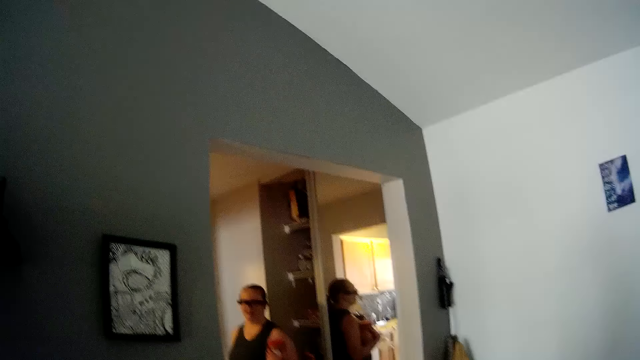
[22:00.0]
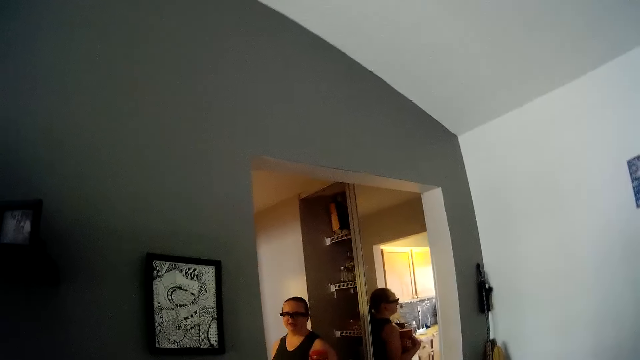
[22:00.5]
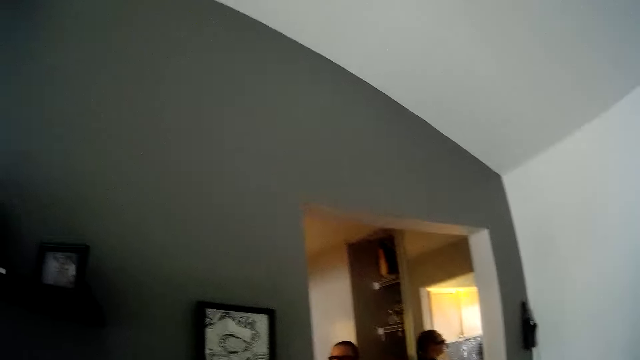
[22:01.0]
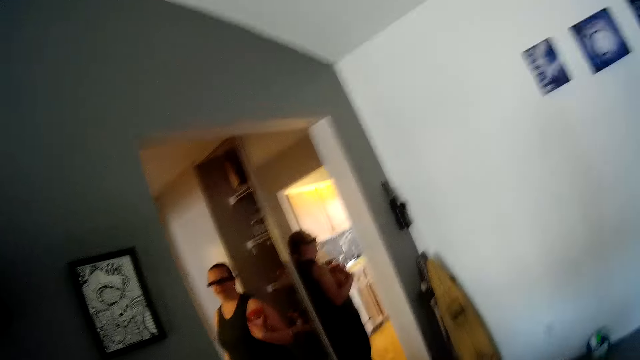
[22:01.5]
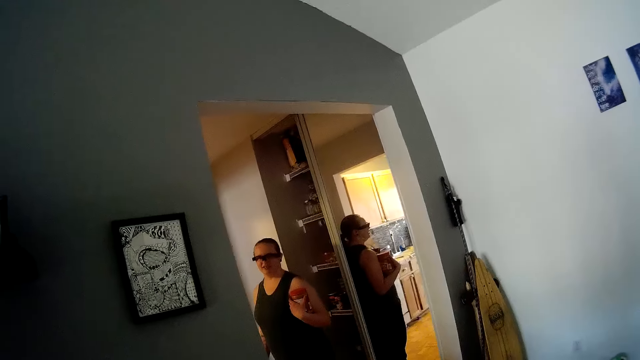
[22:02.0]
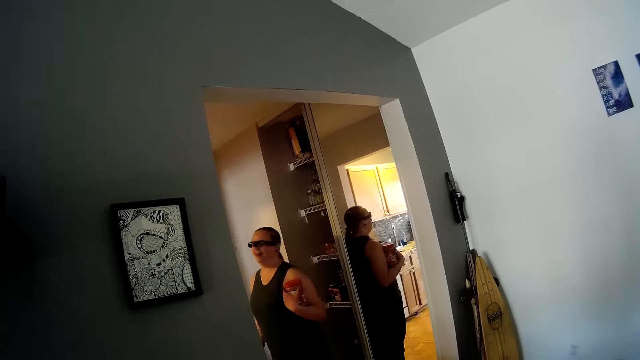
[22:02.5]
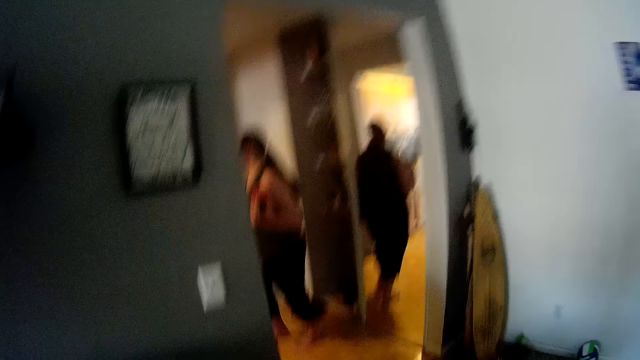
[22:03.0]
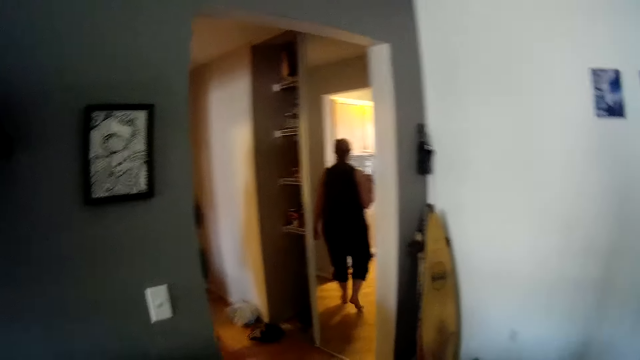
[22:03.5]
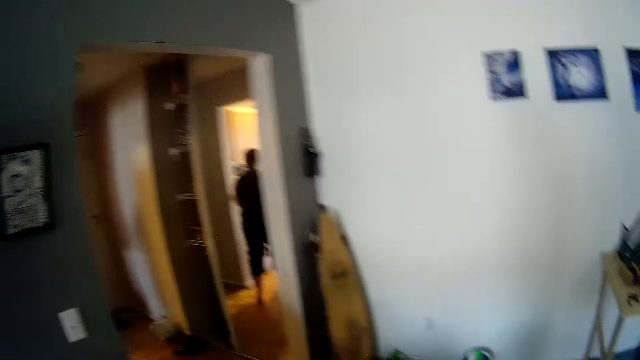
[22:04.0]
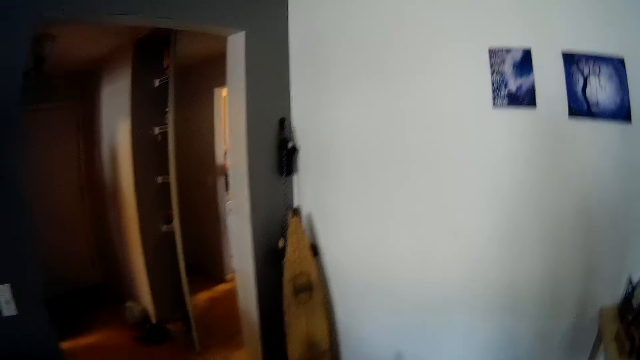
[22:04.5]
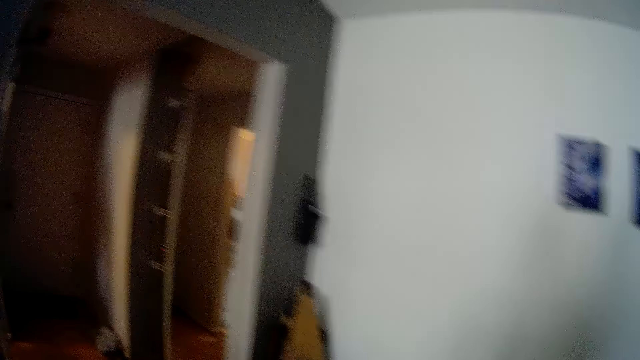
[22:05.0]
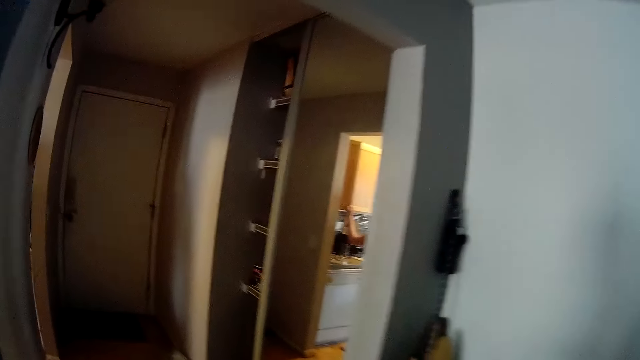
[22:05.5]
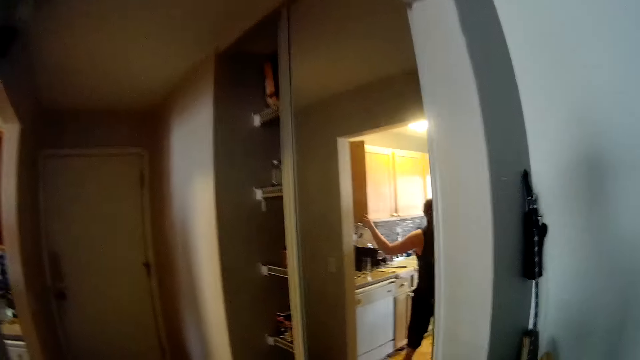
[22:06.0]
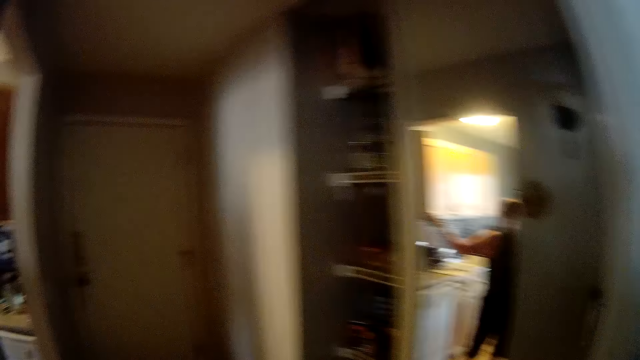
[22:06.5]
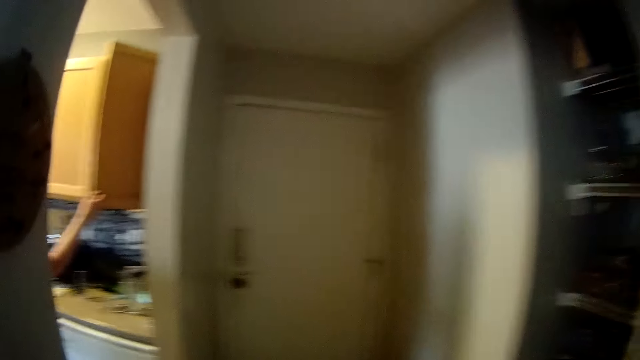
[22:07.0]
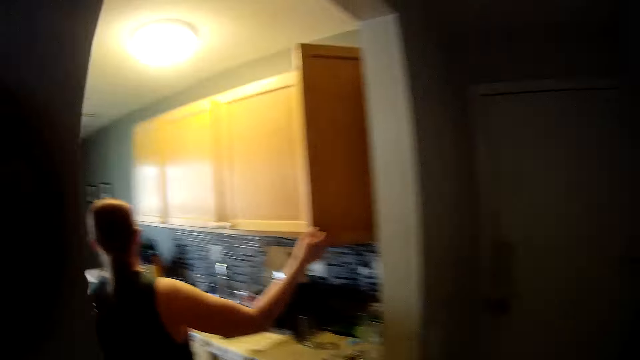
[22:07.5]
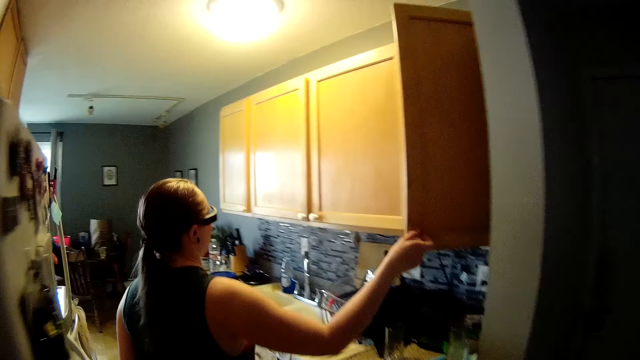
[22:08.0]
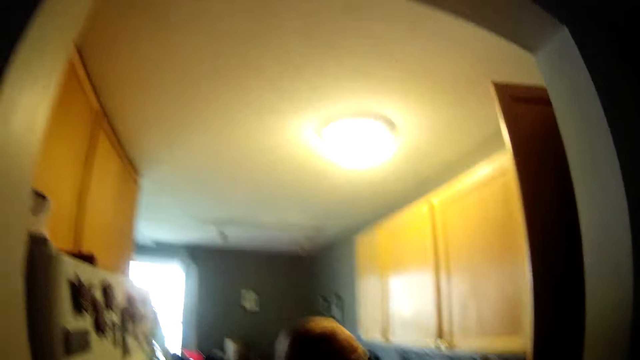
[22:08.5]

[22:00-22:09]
A woman walks towards the kitchen. The camera wearer walks towards the kitchen. The woman opens a top cabinet with her left hand.

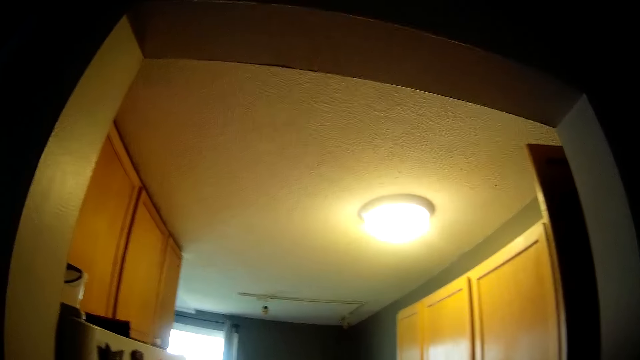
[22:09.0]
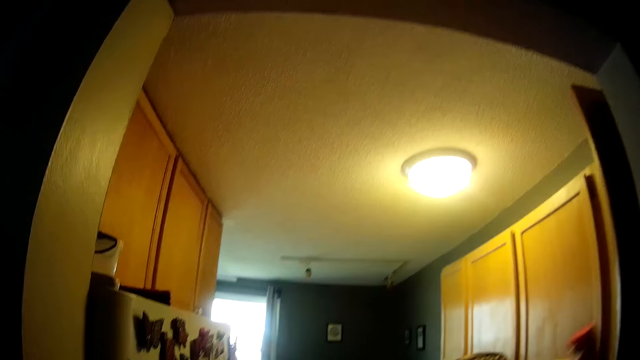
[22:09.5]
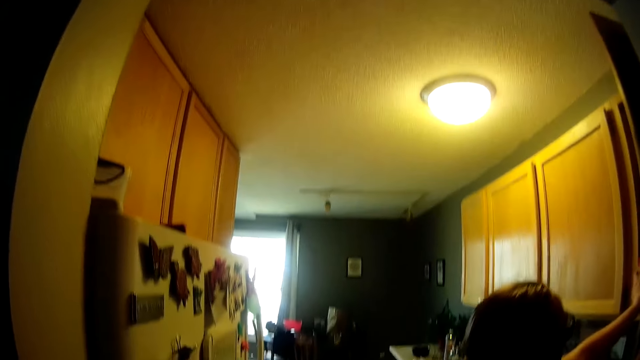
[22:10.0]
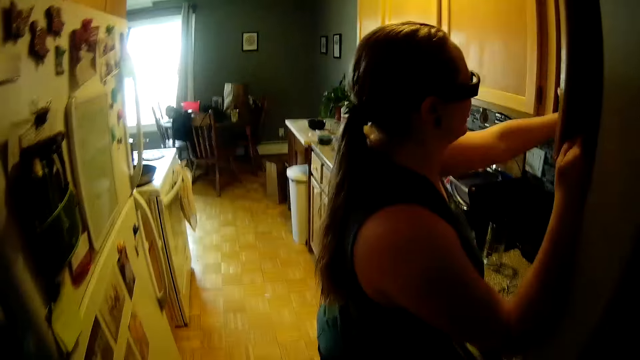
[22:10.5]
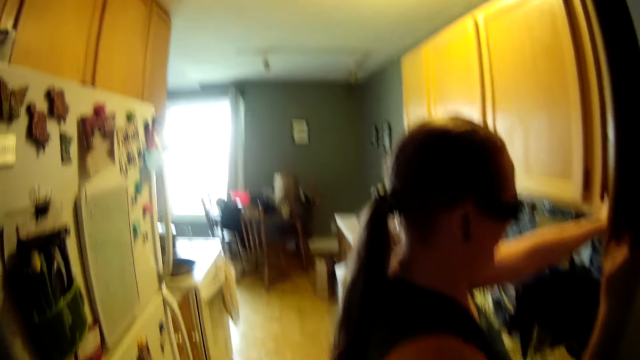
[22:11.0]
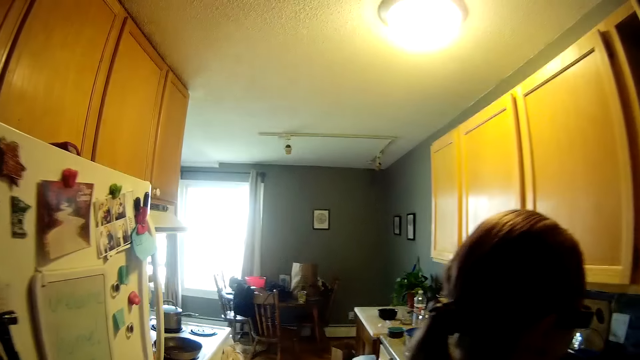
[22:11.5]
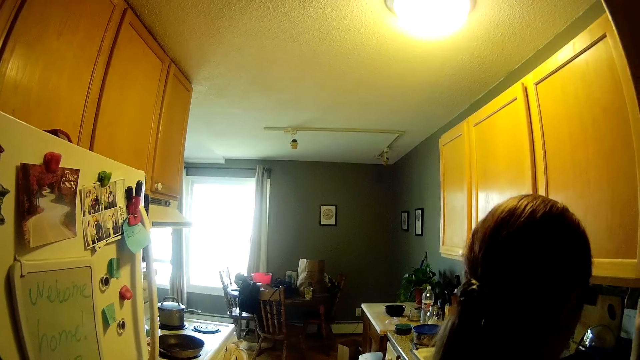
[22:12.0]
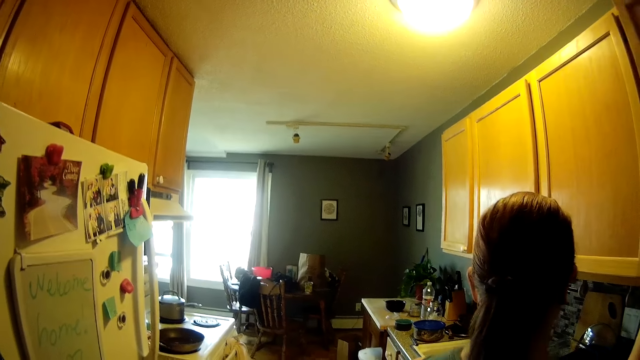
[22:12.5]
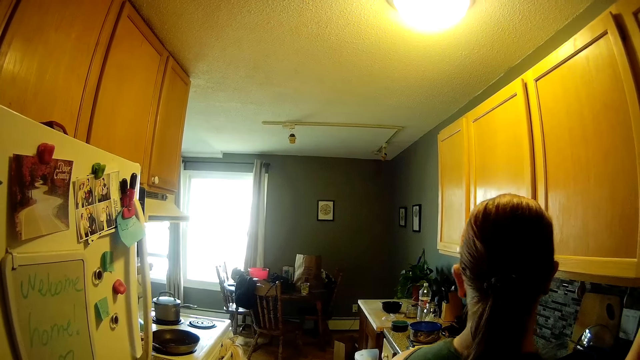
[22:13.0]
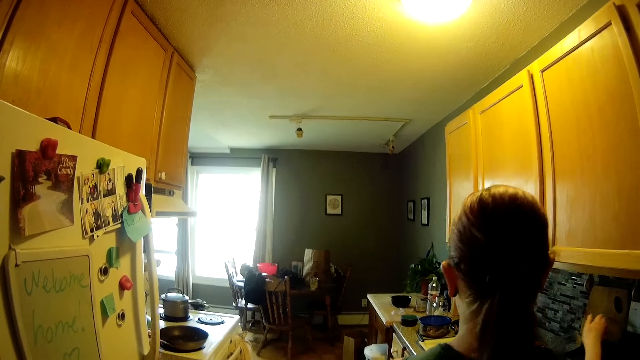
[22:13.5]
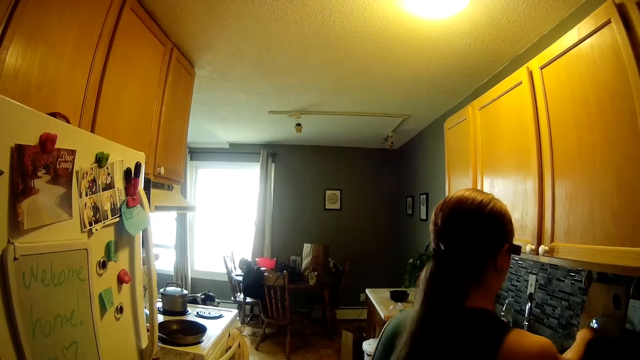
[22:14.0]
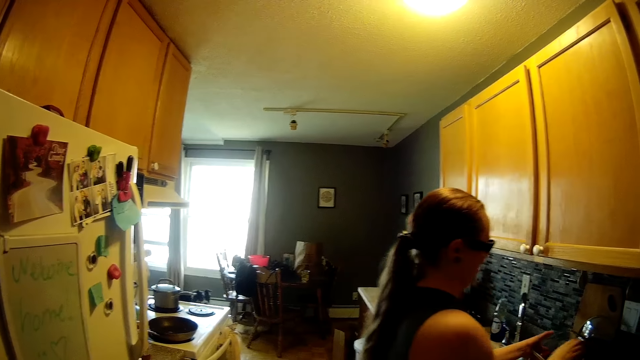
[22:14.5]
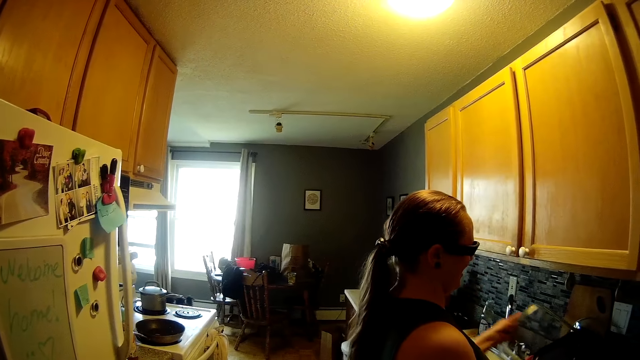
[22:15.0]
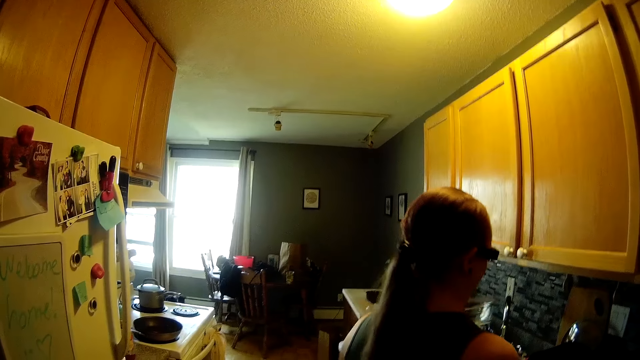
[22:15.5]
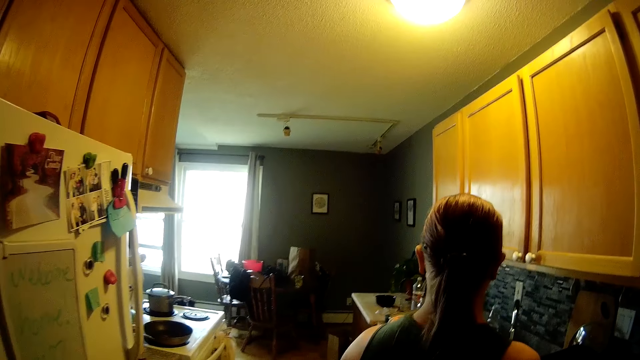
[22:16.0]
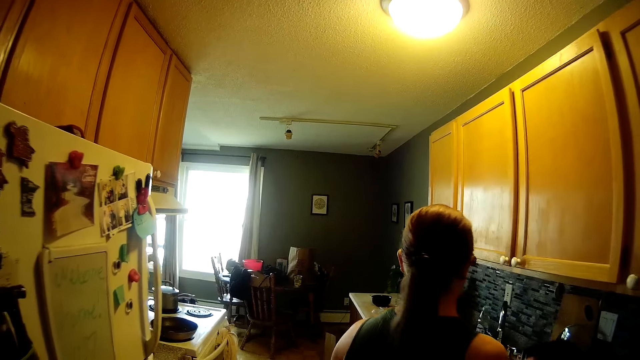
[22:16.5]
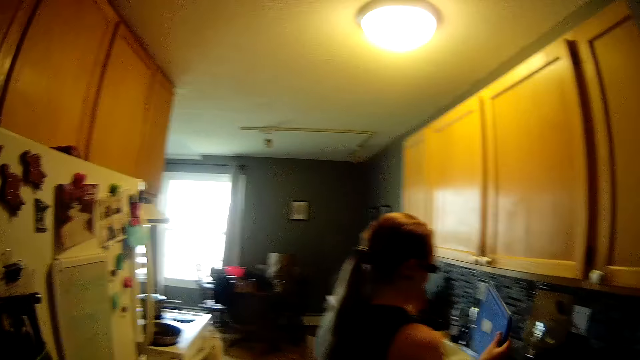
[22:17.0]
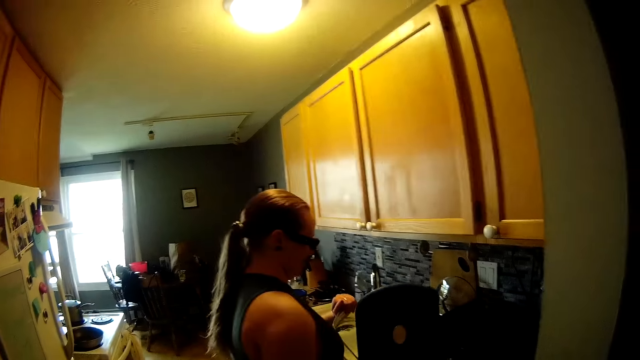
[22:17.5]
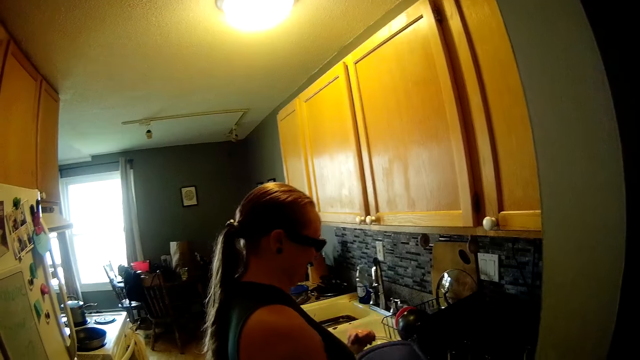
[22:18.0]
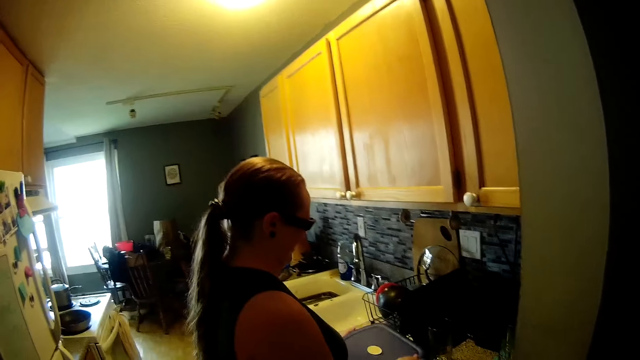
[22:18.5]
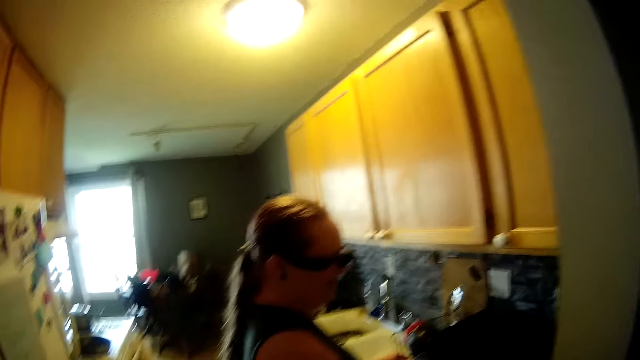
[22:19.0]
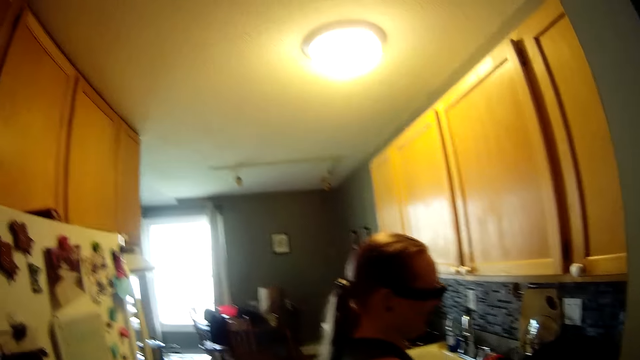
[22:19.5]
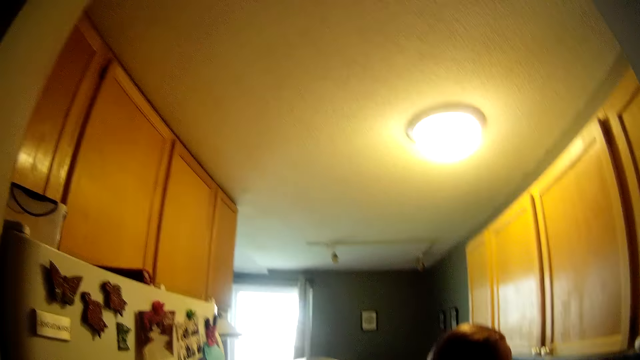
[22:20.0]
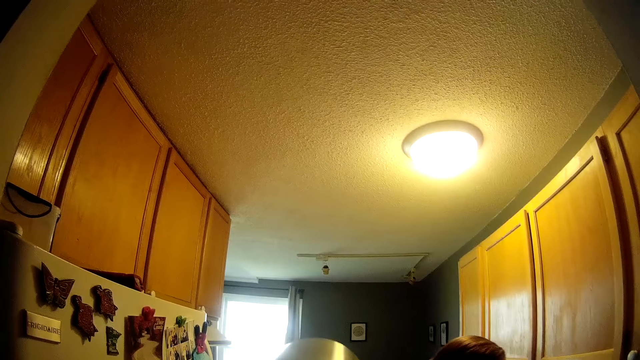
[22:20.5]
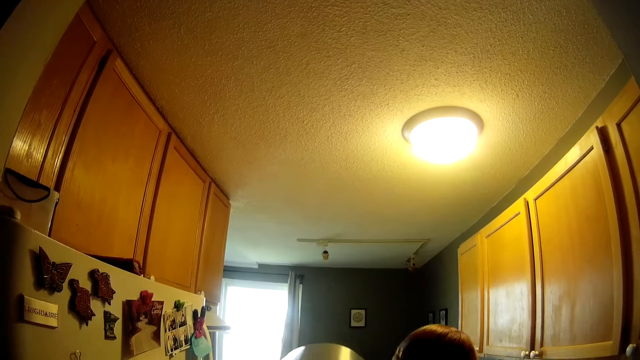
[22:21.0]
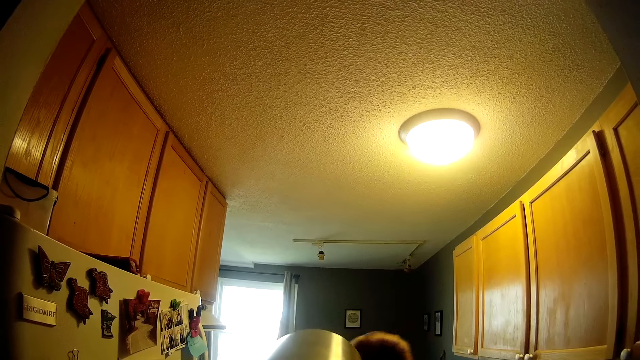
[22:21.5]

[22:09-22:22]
The woman places the cookie jar in her left hand into the top cabinet. The woman closes the top cabinet with her right hand. The woman carries a glass bowl from a dish rack on the kitchen table with both hands. The woman holds the glass bowl with her left hand. The woman carries the cover of the glass bowl from the dish rack on the kitchen table with her right hand. The woman covers the glass bowl in her left hand with the glass bowl cover in her right hand. The woman puts the glass bowl in her left hand on the kitchen table.
